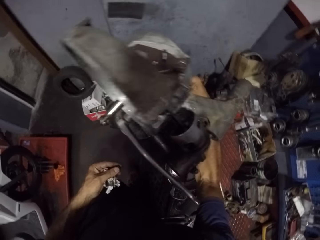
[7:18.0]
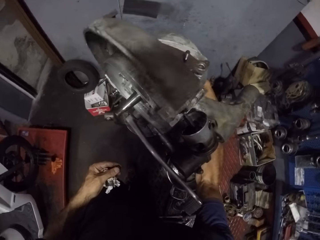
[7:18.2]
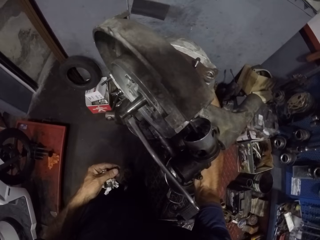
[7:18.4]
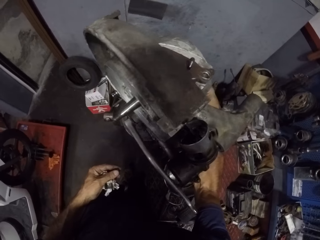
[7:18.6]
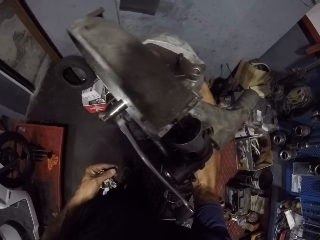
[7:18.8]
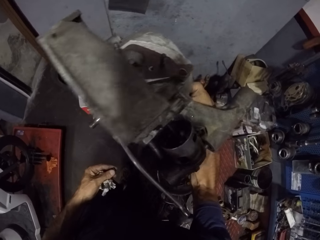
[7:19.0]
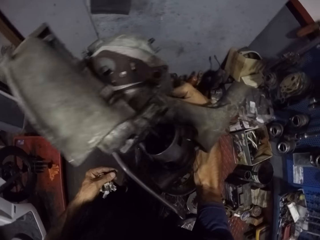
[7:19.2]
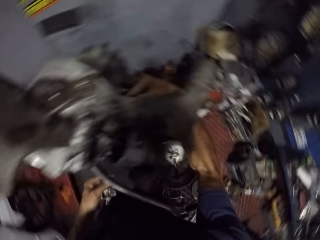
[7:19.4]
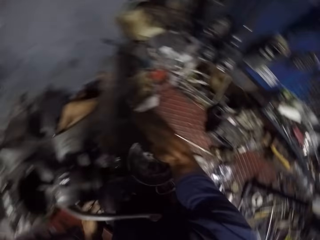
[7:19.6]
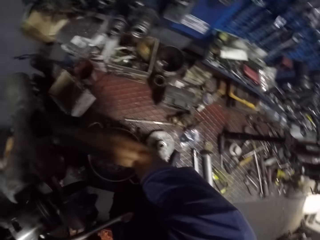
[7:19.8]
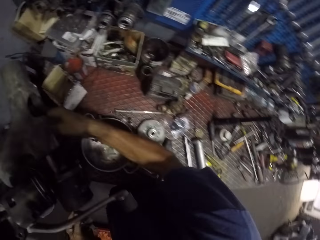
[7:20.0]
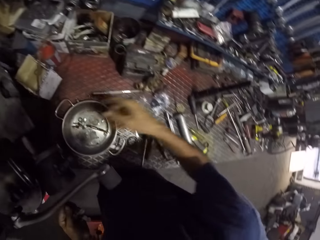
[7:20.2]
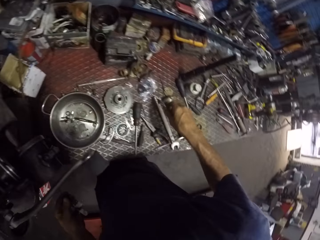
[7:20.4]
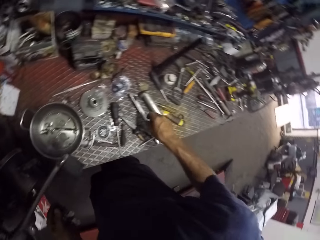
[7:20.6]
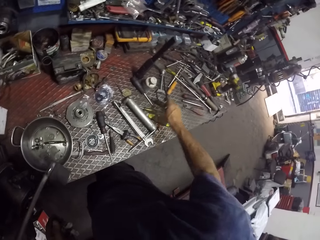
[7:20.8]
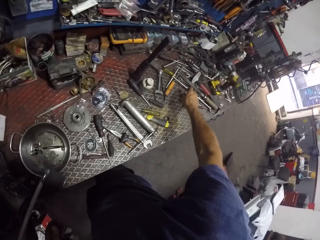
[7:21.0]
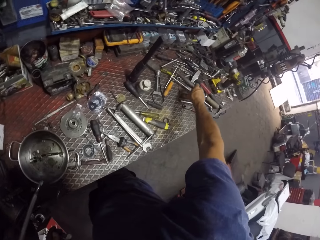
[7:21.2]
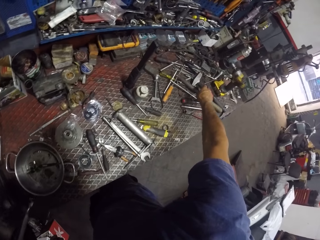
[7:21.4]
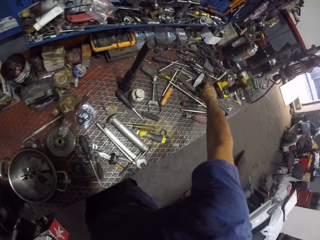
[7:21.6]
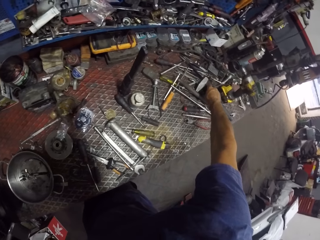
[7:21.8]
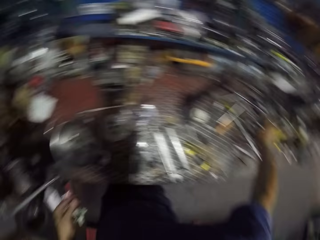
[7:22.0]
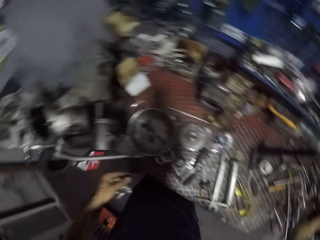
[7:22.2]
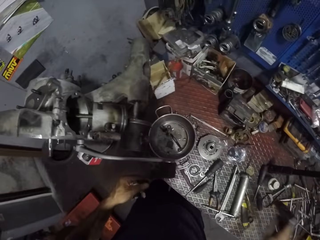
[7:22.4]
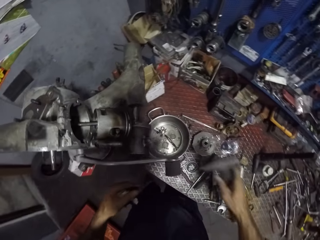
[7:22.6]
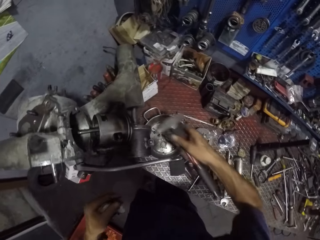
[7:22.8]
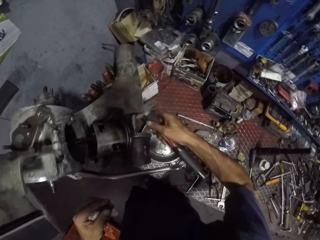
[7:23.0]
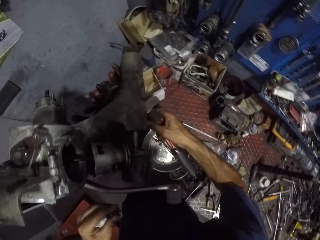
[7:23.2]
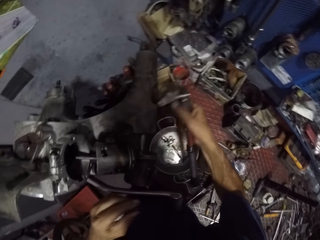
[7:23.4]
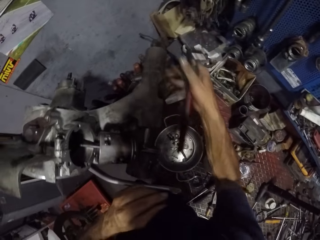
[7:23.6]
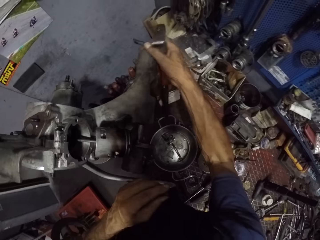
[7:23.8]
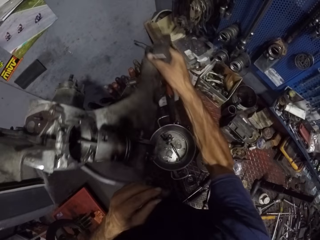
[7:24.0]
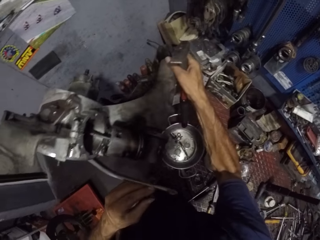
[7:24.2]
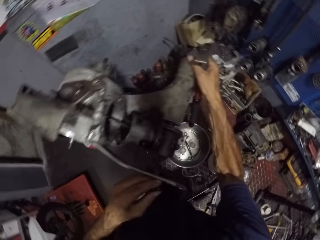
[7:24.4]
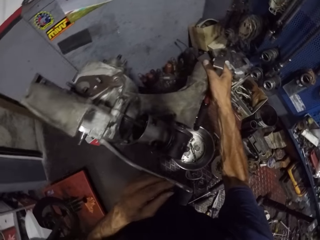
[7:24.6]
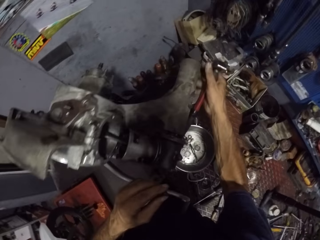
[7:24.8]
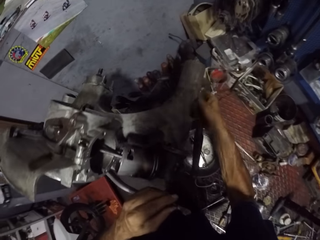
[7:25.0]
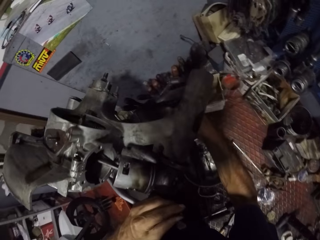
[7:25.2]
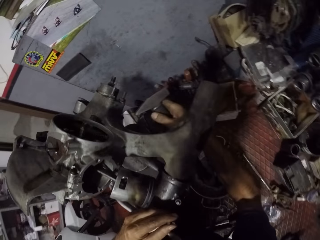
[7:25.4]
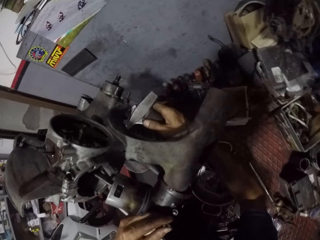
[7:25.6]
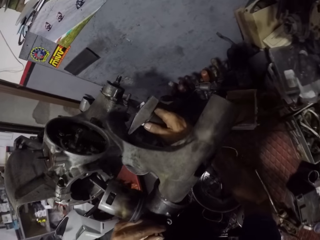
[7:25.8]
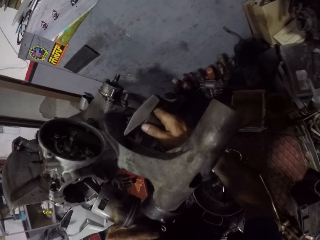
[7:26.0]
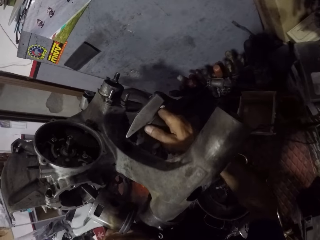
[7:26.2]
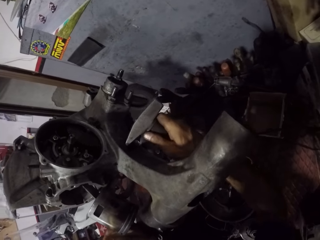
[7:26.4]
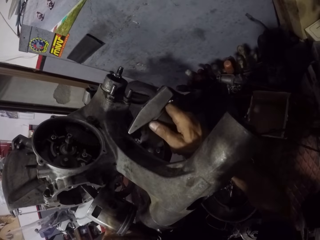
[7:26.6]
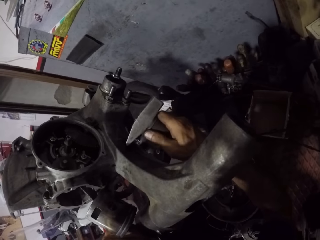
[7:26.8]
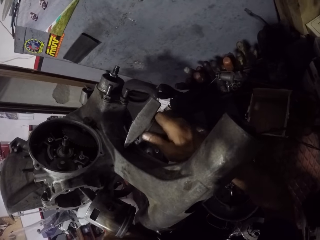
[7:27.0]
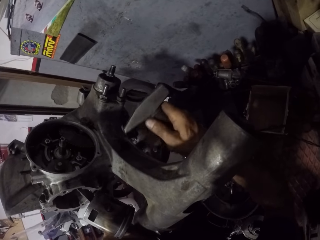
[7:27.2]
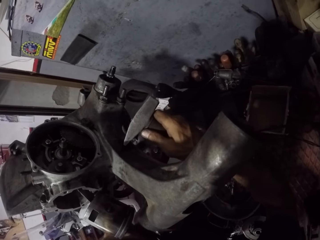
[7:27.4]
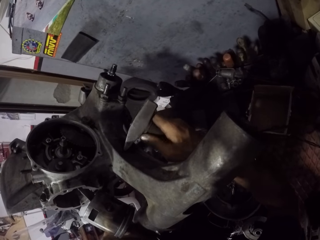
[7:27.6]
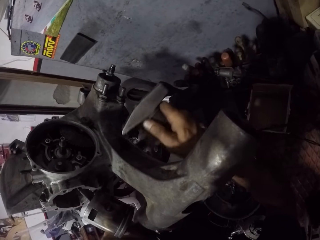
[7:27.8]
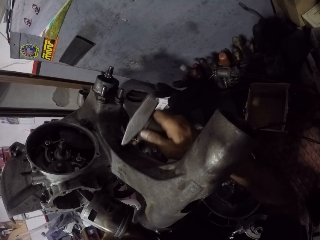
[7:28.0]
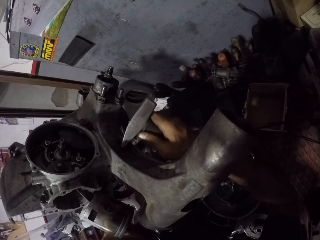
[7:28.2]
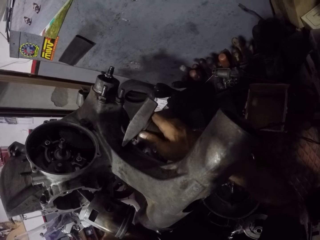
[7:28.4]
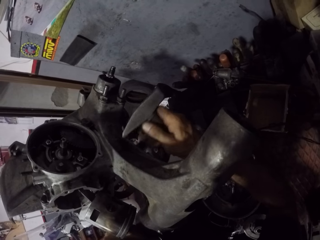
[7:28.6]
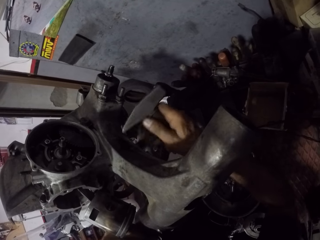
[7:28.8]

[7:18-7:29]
The camera wearer picks a hammer from the table with his right hand. He adjusts the engine with both hands. He hits the hammer on the part of the engine with his right hand.

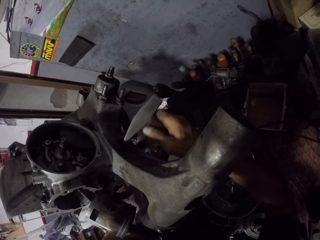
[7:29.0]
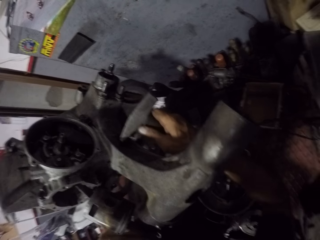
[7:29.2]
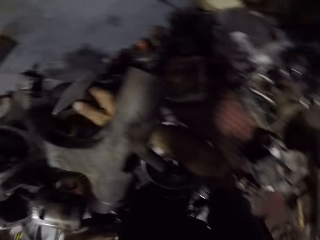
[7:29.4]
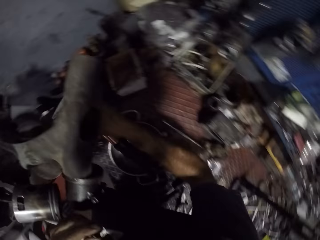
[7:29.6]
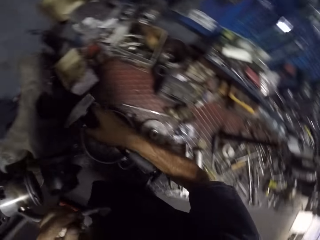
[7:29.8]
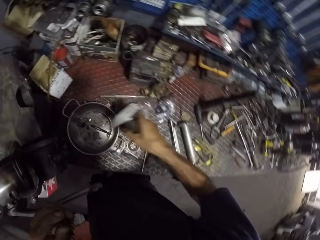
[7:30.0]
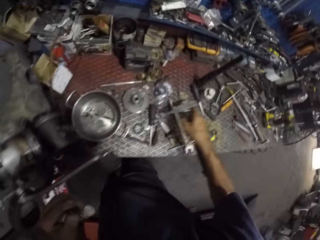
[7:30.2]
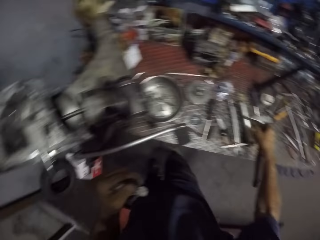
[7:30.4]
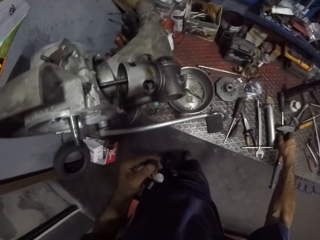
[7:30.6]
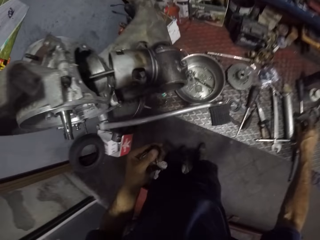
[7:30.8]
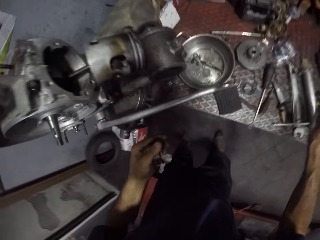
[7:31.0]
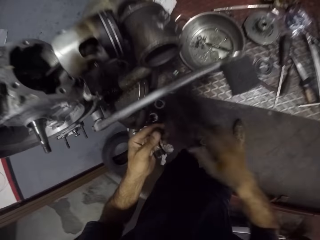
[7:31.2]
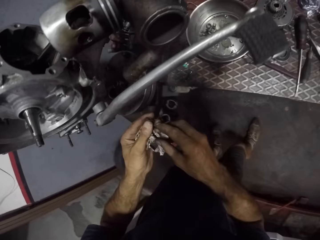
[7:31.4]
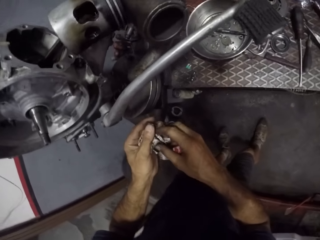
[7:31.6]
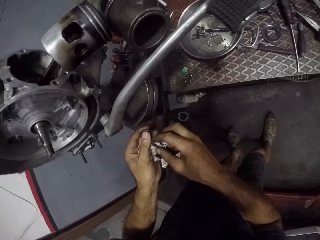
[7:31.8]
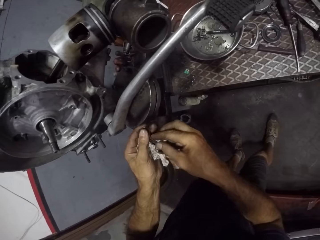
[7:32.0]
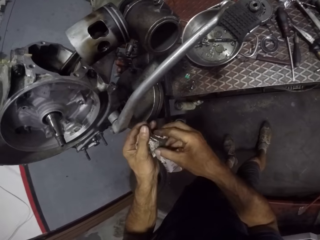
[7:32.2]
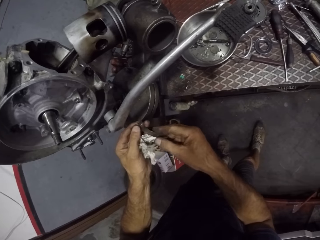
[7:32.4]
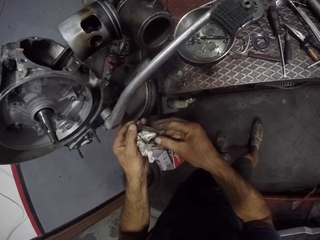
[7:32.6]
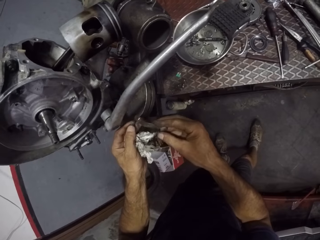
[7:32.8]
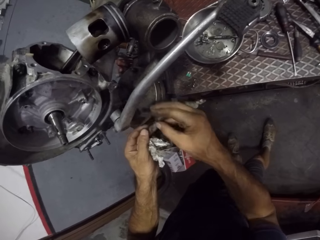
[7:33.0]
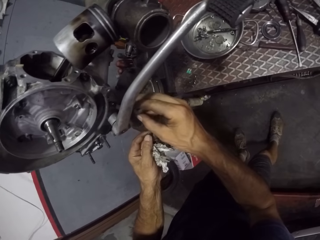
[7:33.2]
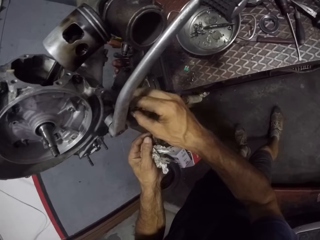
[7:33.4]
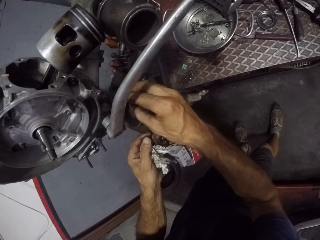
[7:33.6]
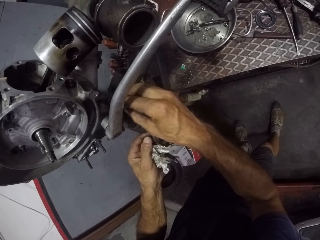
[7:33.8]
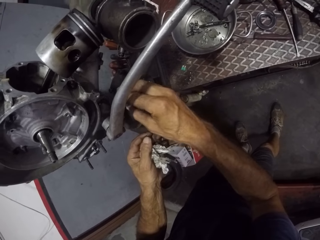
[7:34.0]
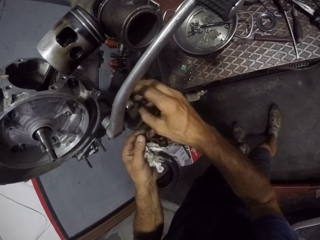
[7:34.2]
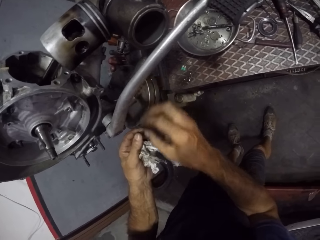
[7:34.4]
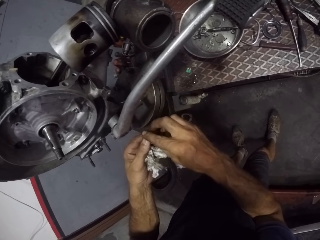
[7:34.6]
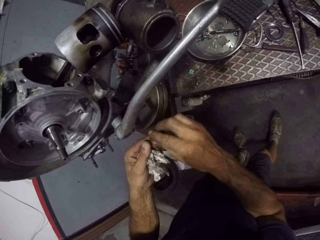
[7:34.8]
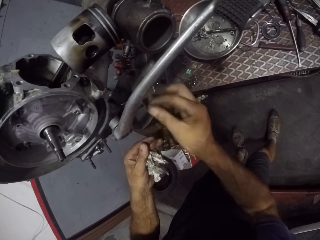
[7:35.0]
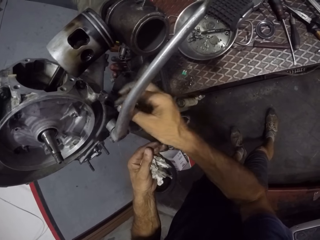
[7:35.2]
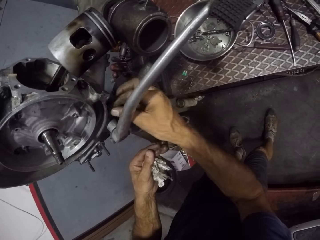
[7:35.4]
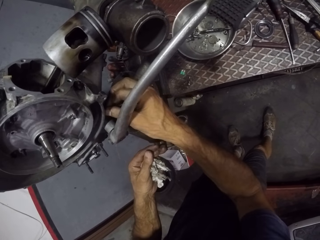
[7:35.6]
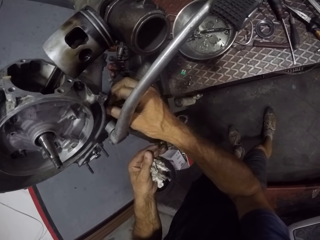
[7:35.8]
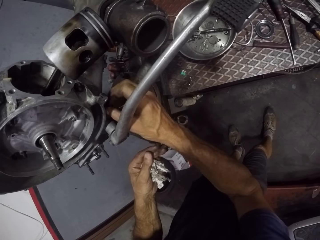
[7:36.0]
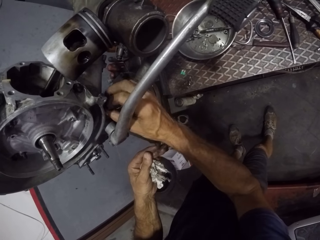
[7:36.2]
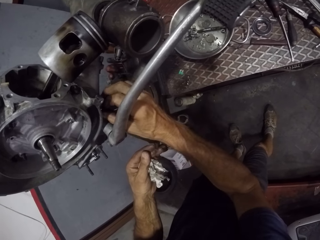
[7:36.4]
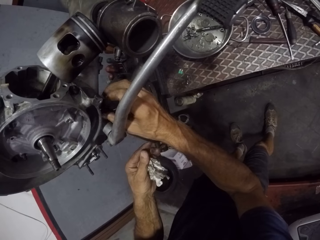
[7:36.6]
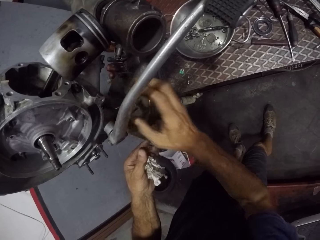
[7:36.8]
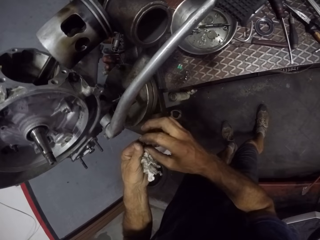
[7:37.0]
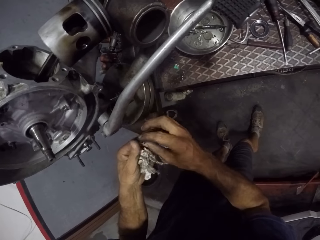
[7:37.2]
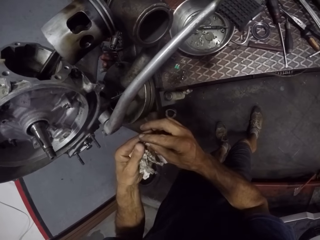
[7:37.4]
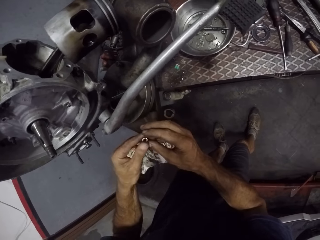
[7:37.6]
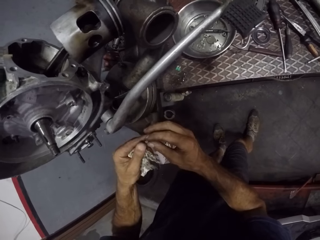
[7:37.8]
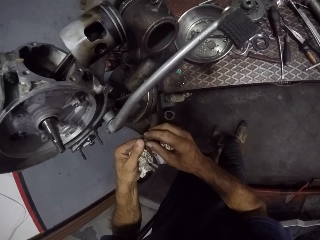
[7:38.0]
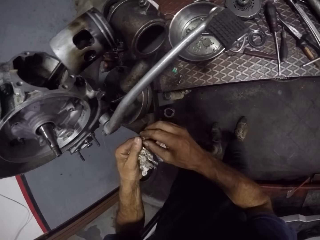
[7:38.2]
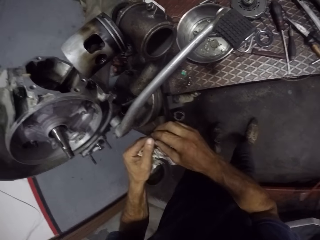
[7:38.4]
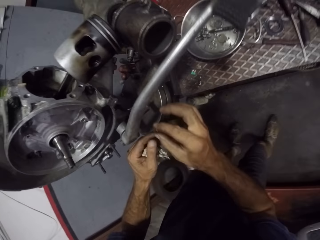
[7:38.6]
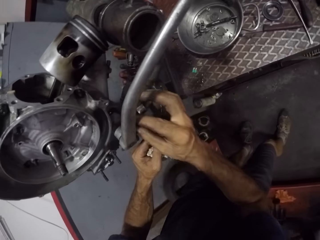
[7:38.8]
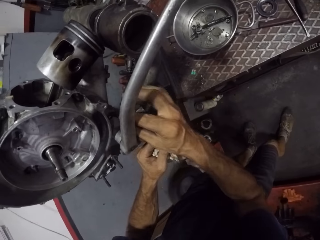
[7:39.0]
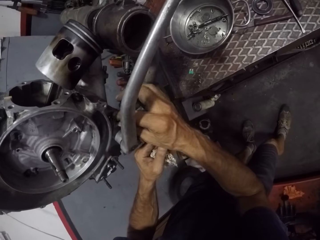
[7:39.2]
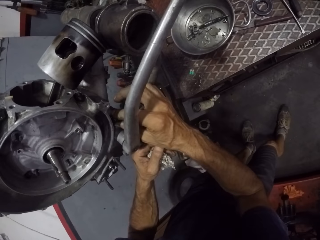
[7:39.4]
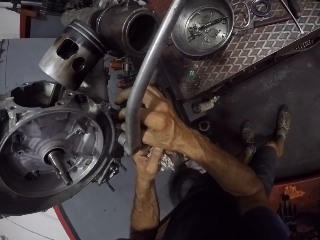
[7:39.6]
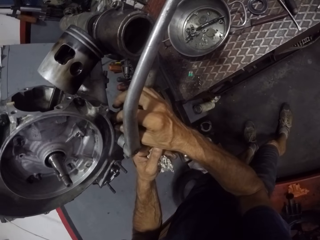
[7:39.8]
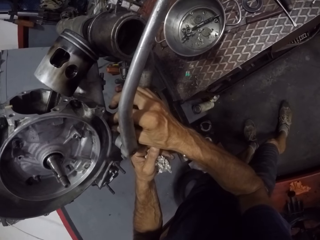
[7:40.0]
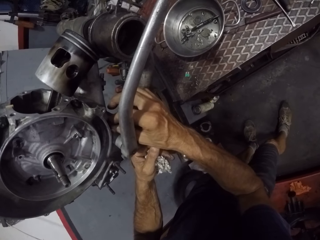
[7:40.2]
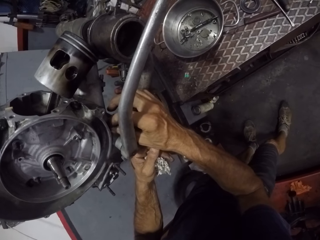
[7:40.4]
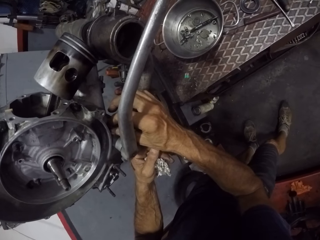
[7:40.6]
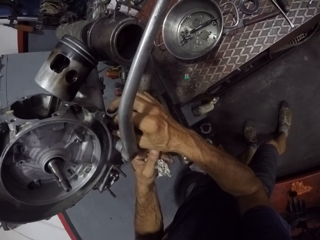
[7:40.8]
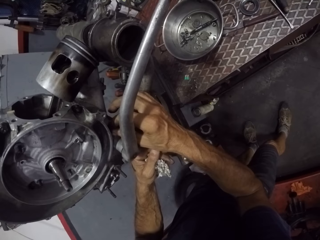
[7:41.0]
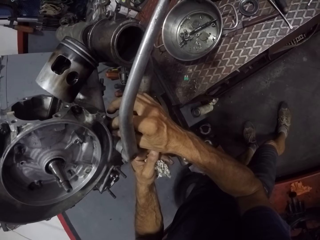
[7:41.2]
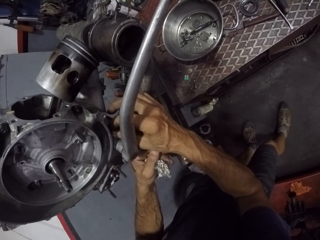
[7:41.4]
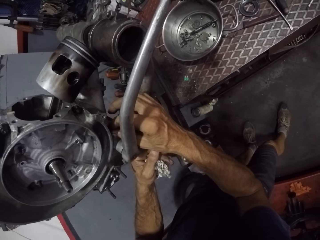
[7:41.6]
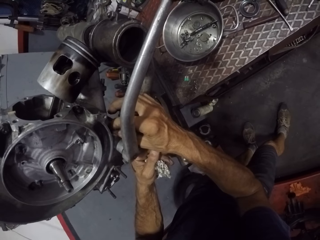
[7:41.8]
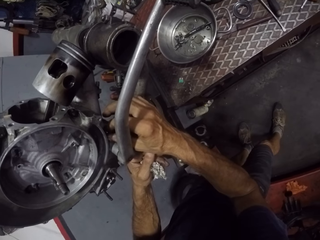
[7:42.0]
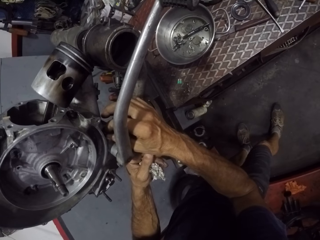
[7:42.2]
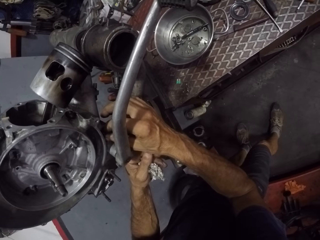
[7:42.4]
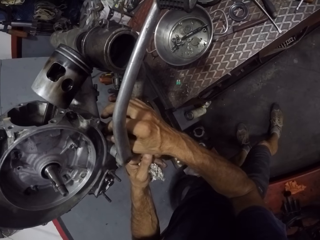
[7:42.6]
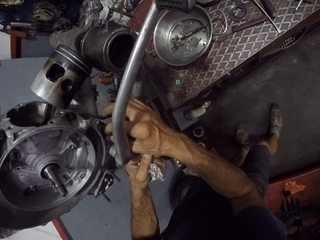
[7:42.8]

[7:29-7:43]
The camera wearer drops the hammer from the table with his right hand. He picks a nut on the tissue on his left hand with his right hand. He screws the nut into a part of the engine with his right hand. He fits bolts on the engine. He picks a nut on the tissue on his left hand with his right hand. He screws the nut into the part of the engine with his right hand. He tightens a bolt on the engine.
